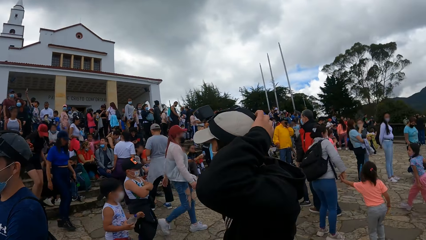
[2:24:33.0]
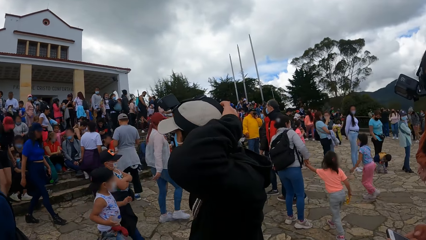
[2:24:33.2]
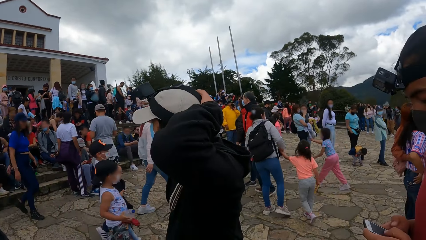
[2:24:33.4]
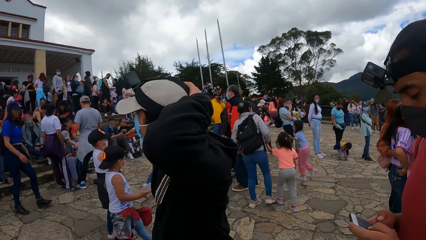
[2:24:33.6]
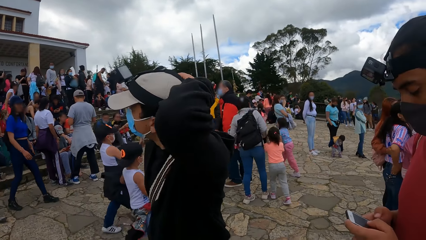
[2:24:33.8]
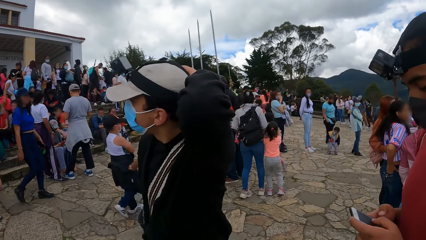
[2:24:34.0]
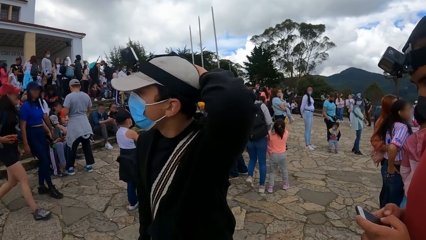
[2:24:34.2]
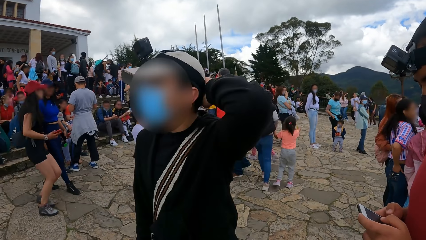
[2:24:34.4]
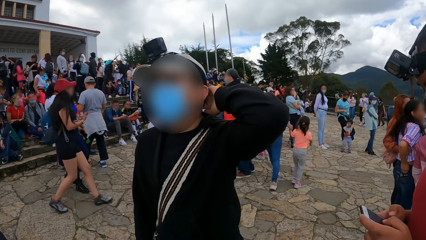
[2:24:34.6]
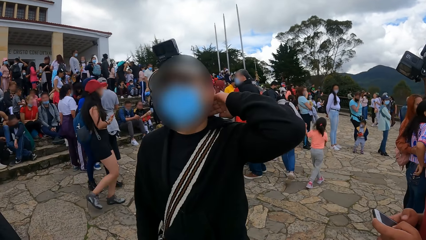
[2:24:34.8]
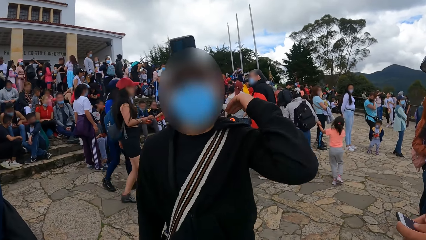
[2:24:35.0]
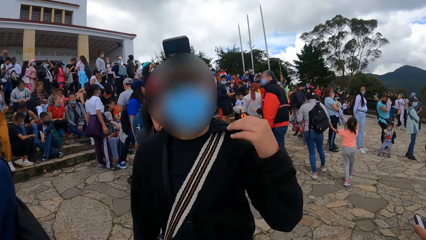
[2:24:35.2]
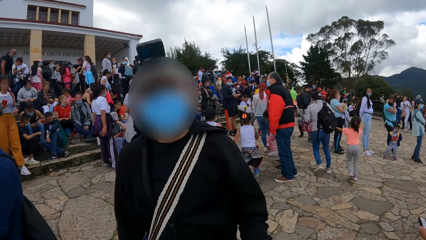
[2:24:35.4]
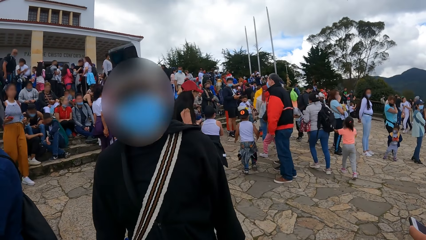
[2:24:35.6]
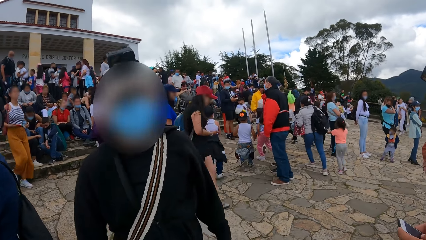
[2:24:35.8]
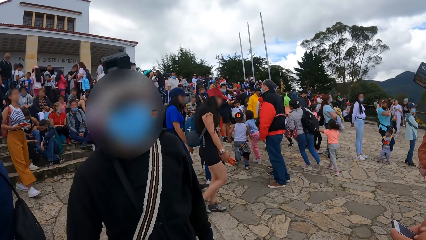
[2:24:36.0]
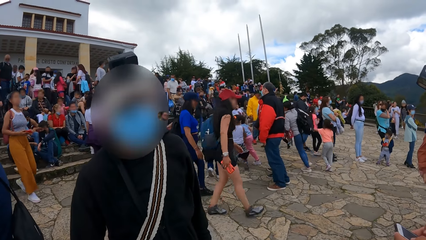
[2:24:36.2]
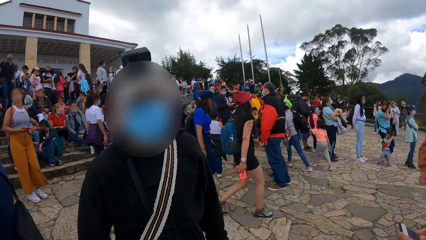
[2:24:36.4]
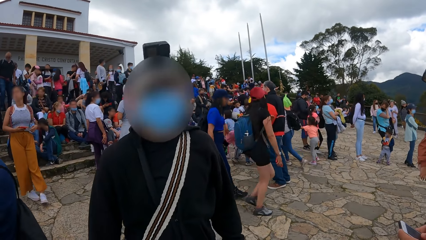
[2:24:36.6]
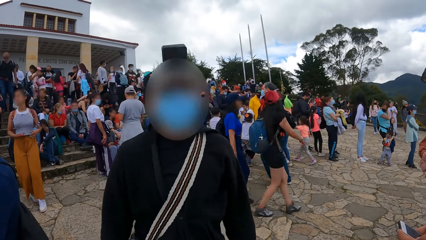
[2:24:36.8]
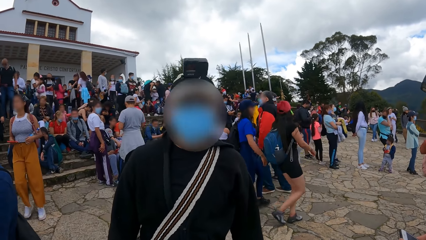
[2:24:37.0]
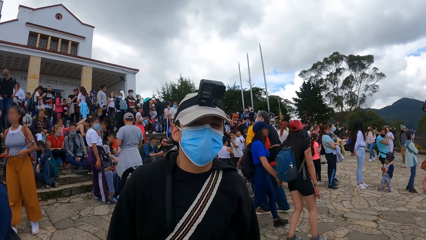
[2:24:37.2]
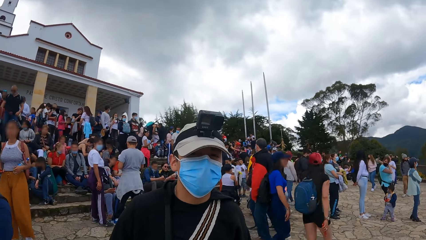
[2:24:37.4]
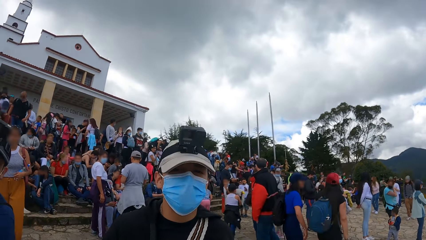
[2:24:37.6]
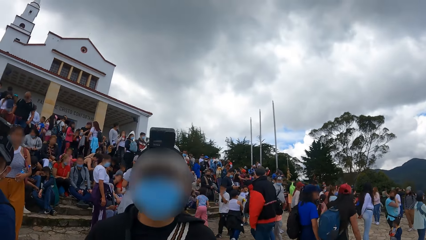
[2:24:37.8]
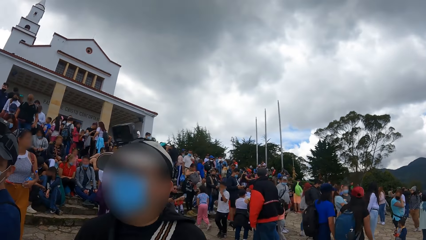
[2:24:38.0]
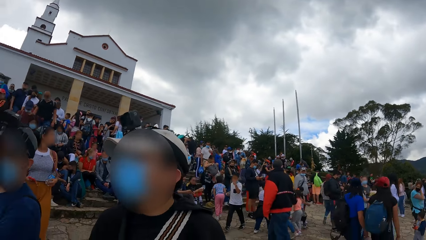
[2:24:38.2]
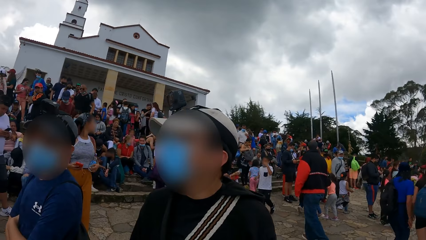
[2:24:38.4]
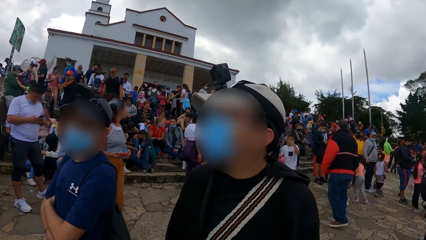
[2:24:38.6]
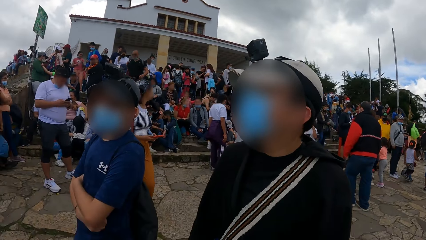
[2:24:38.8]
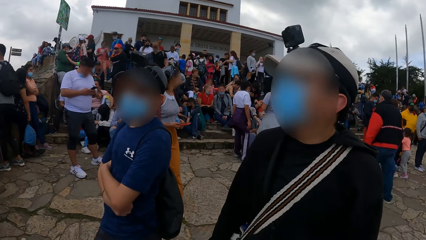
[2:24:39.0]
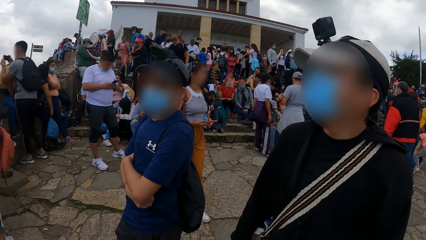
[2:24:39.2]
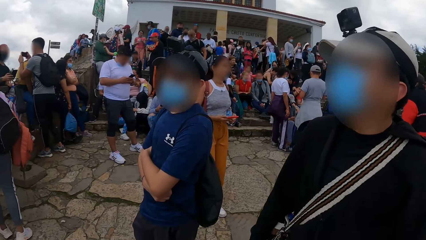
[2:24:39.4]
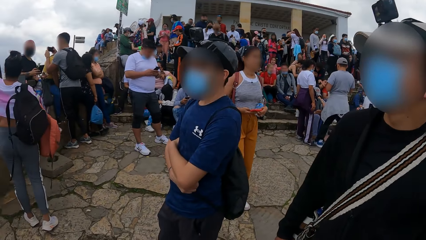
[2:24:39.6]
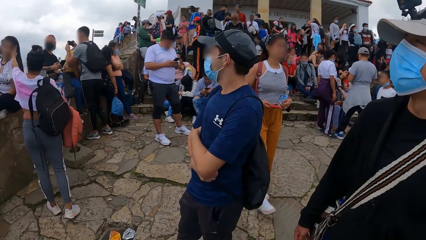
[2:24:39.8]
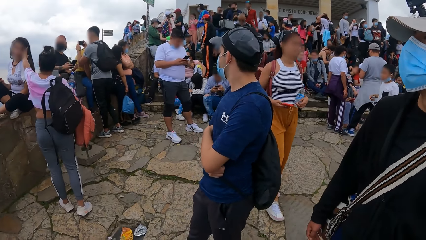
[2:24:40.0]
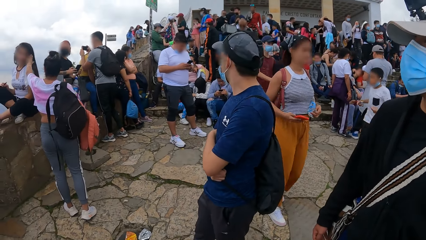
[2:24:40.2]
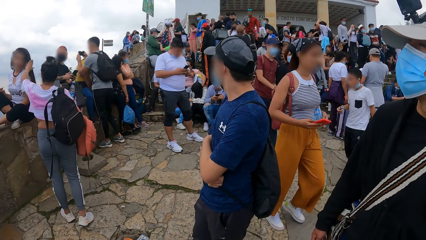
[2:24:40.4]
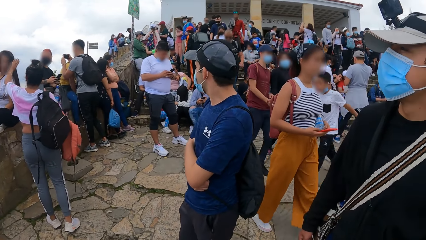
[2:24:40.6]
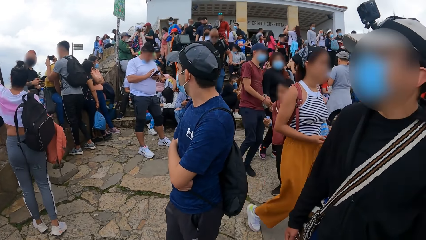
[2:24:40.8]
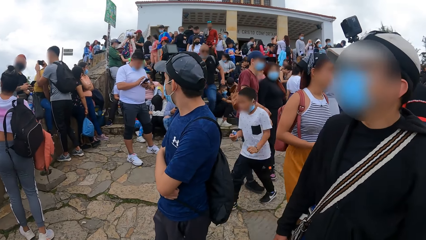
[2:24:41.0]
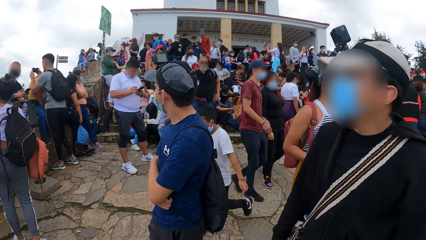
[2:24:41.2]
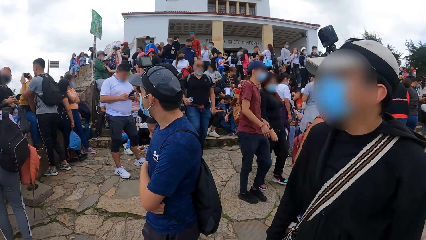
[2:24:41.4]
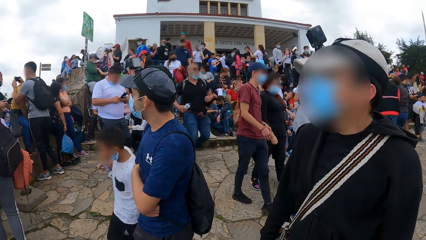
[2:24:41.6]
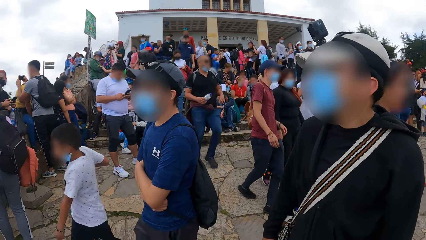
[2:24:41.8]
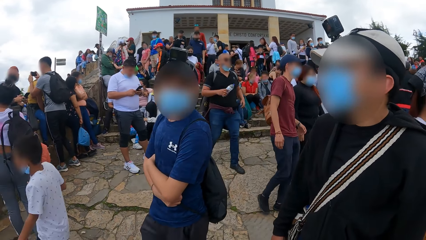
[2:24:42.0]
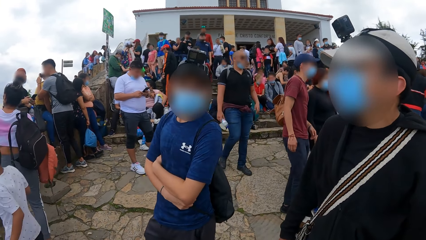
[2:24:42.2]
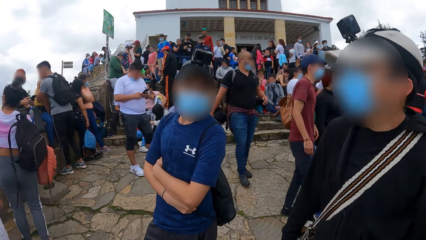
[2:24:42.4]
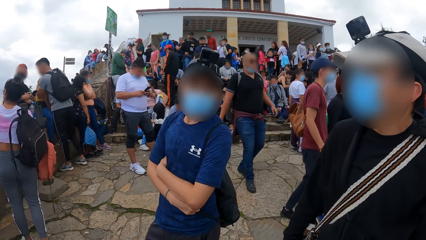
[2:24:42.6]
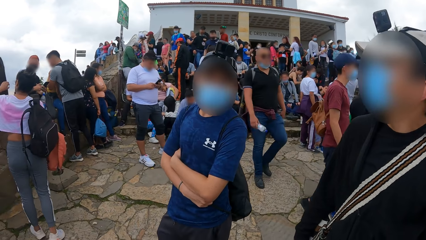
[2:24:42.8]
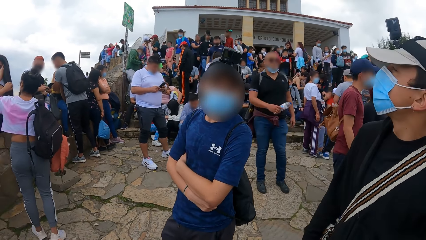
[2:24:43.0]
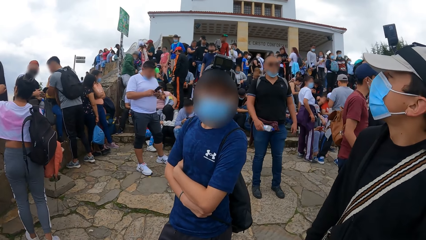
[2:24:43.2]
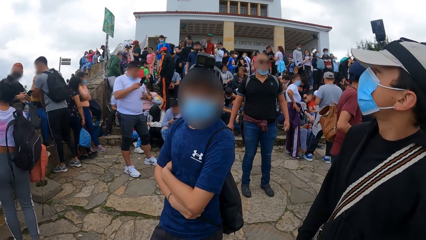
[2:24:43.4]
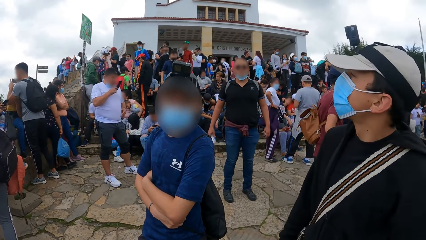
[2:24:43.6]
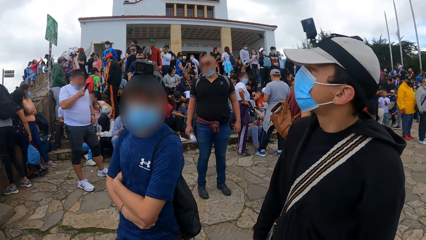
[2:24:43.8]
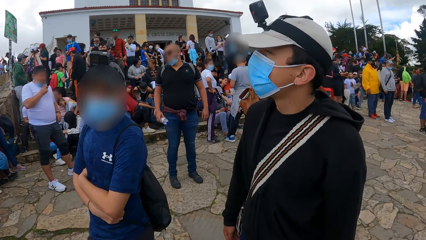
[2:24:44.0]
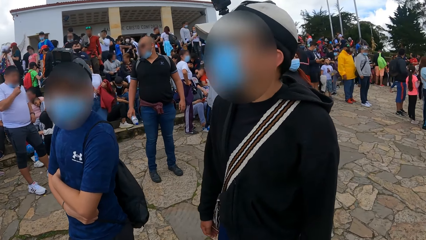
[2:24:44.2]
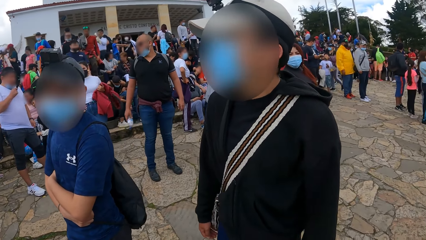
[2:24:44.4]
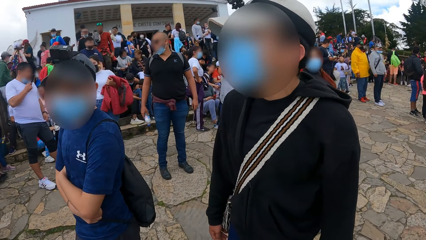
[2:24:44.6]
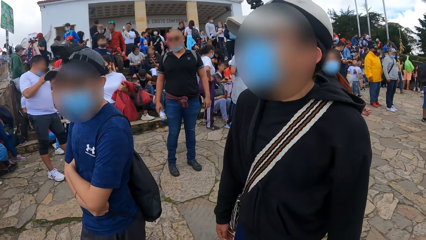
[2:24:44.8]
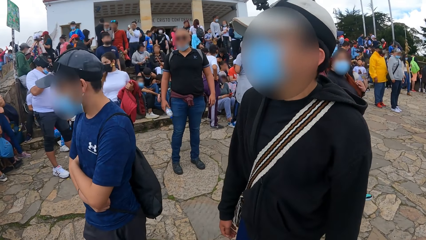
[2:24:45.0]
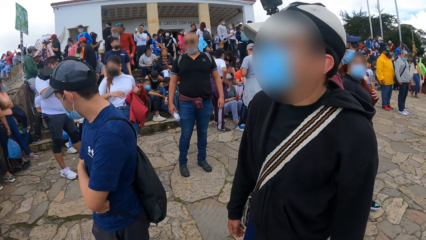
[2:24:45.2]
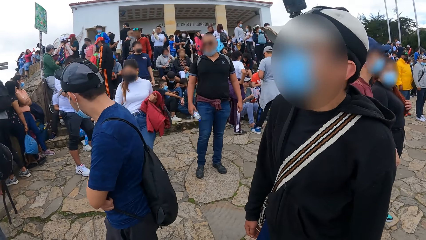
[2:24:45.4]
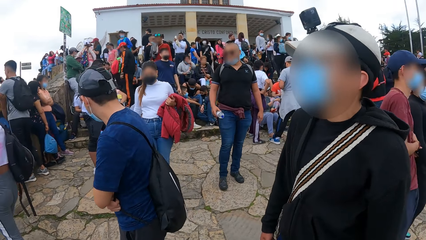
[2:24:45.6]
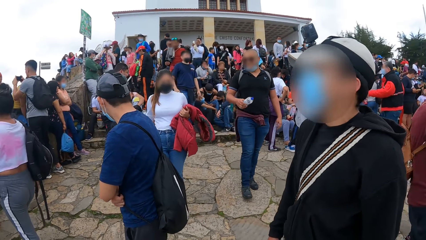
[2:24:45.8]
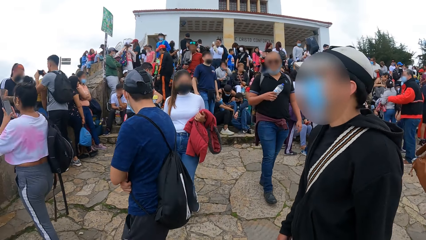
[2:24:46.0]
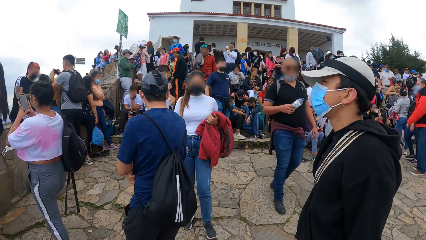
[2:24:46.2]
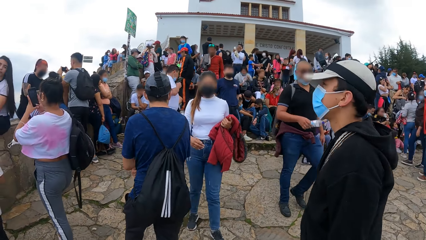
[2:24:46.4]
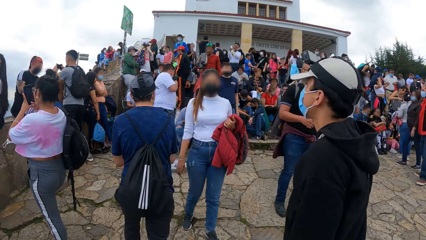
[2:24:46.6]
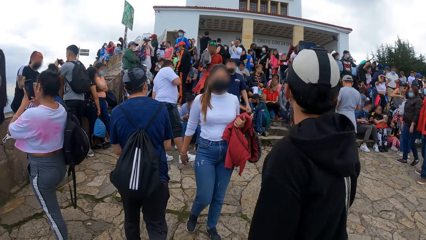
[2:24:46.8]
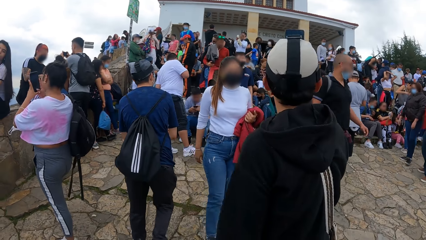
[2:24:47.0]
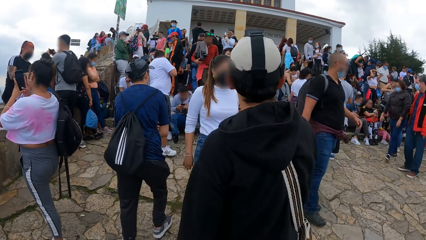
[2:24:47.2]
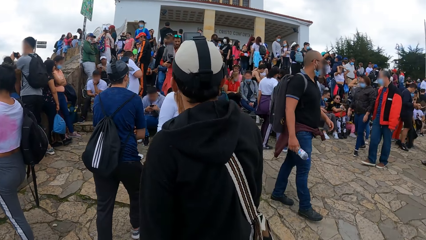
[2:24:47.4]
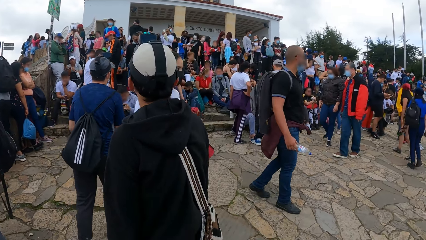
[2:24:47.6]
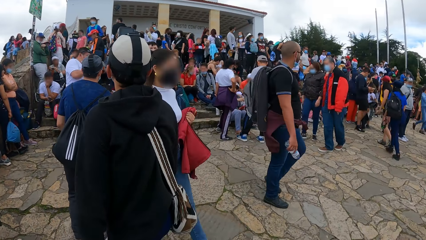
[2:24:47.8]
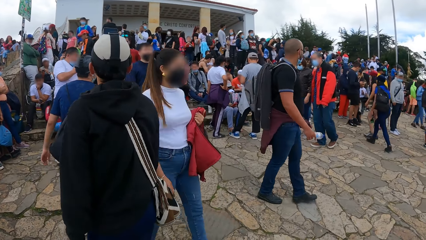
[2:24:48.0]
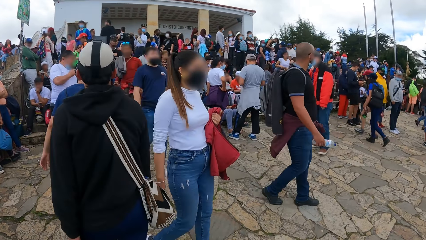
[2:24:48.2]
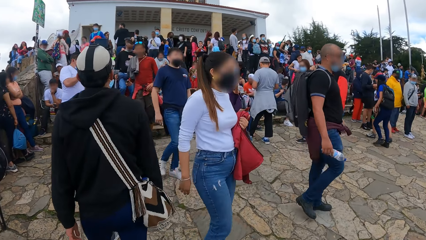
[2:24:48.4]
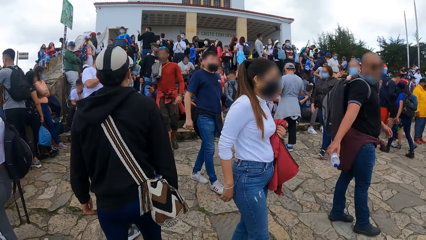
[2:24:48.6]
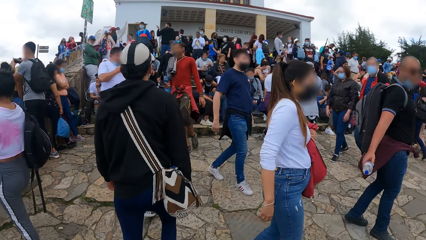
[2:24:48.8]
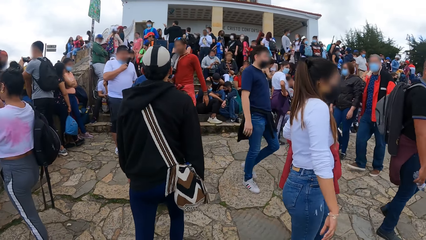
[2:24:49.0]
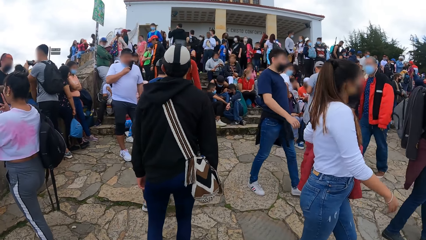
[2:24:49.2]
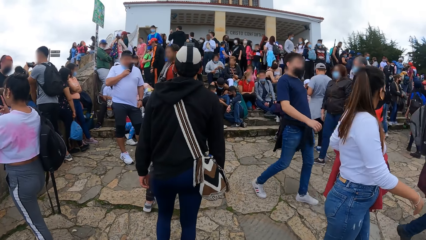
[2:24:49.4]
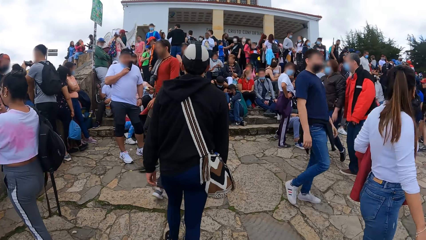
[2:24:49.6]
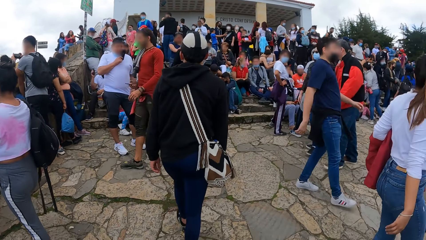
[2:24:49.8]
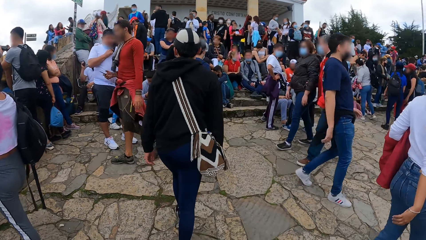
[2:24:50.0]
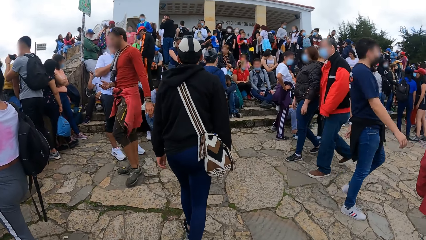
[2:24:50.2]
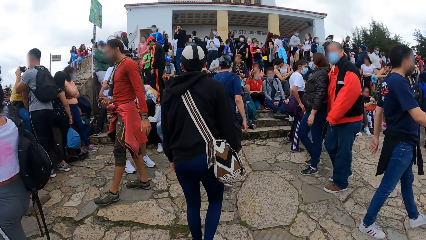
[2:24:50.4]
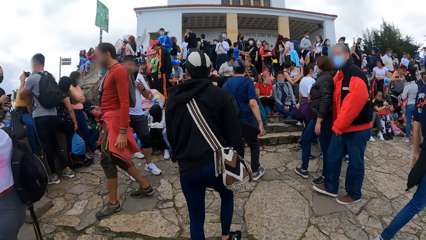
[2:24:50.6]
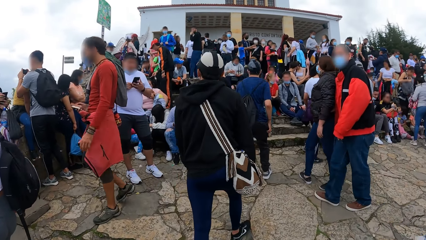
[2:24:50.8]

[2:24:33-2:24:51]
A man uses the phone. The camera wearer looks around. Another man walks. A third man walks. The camera wearer walks on a bridge.
